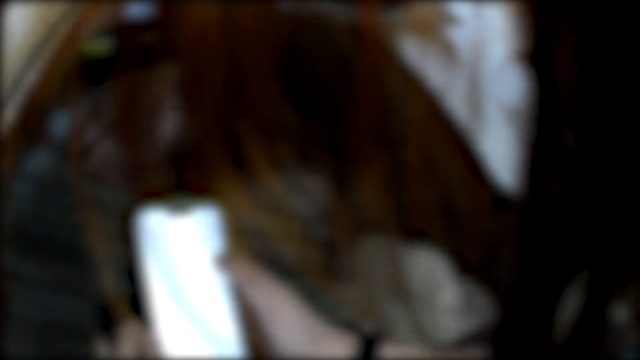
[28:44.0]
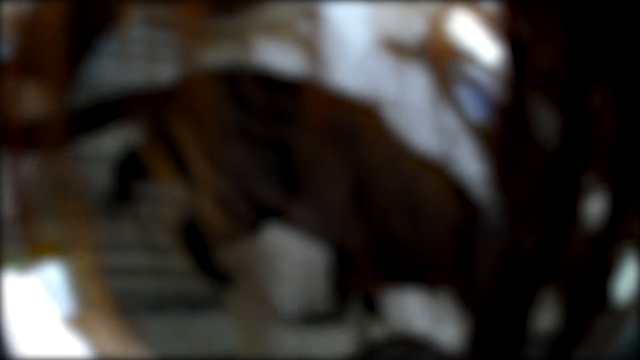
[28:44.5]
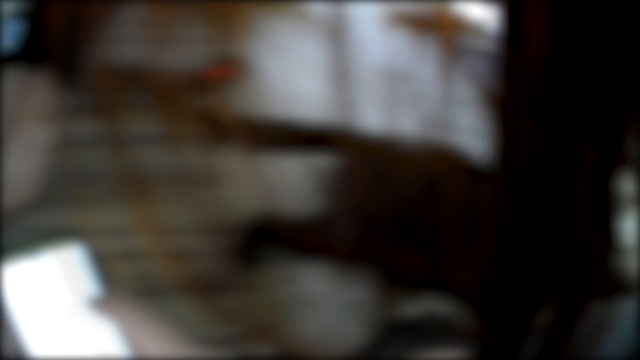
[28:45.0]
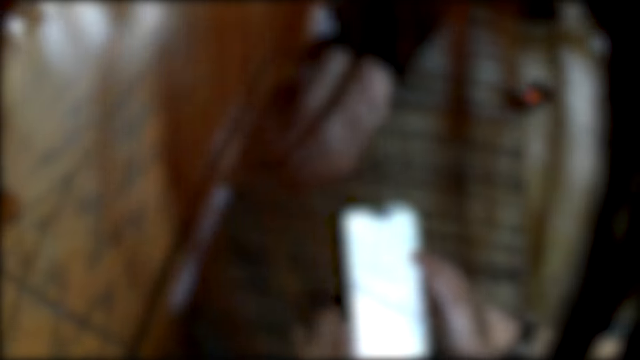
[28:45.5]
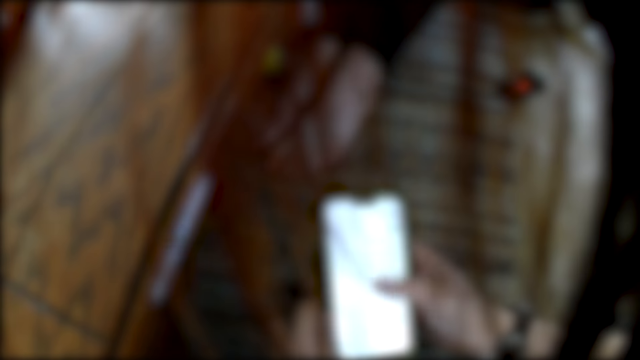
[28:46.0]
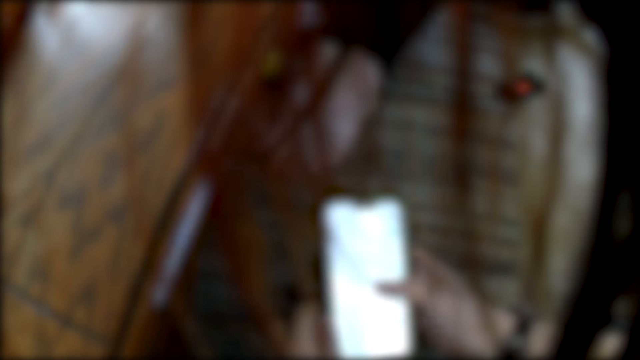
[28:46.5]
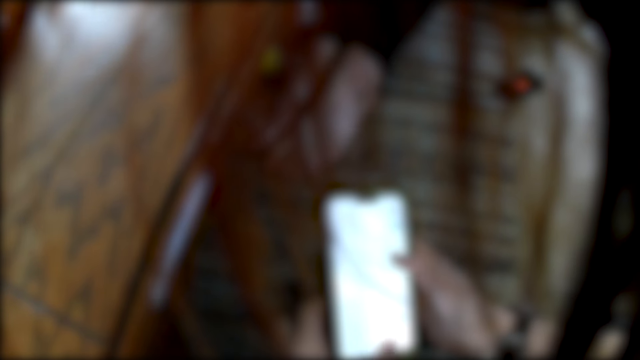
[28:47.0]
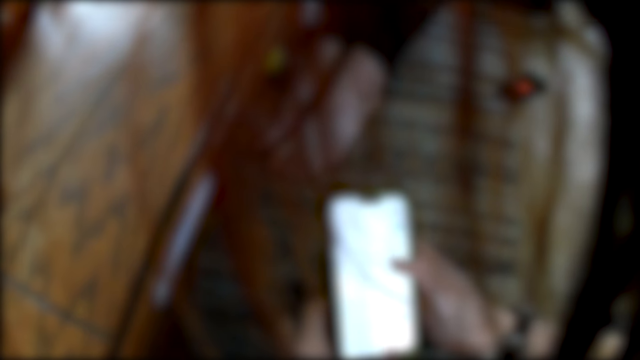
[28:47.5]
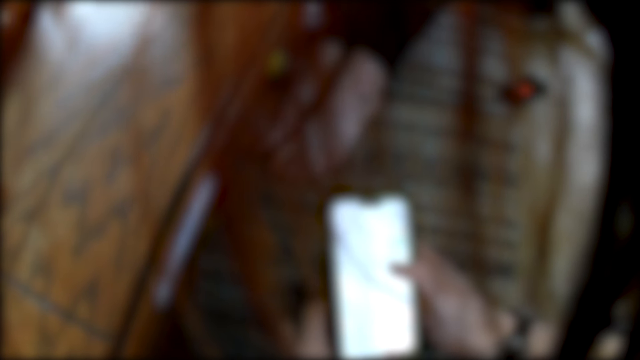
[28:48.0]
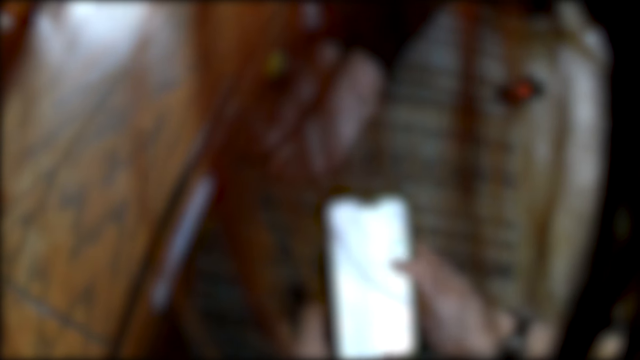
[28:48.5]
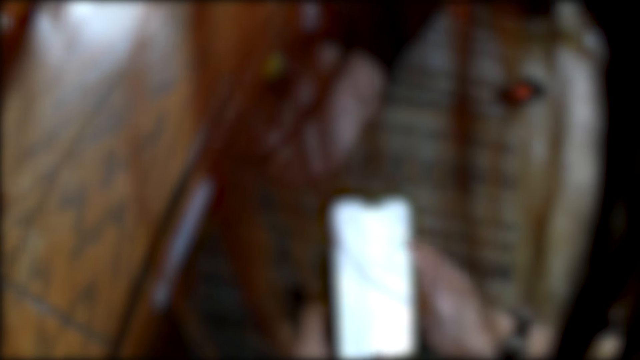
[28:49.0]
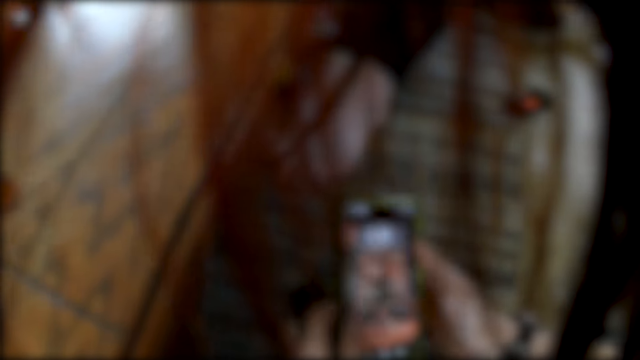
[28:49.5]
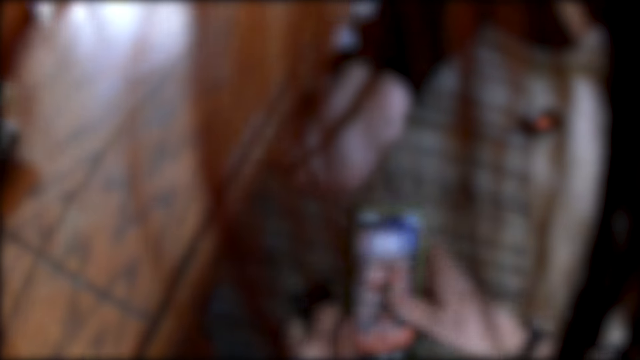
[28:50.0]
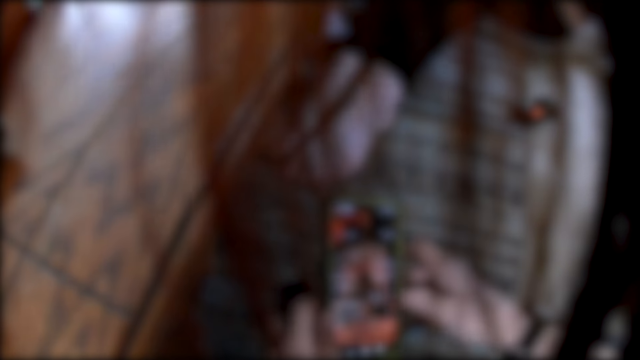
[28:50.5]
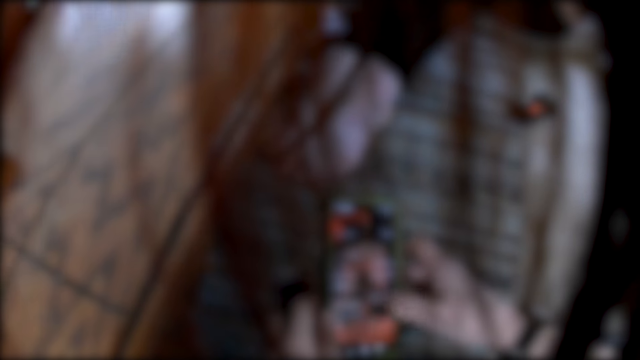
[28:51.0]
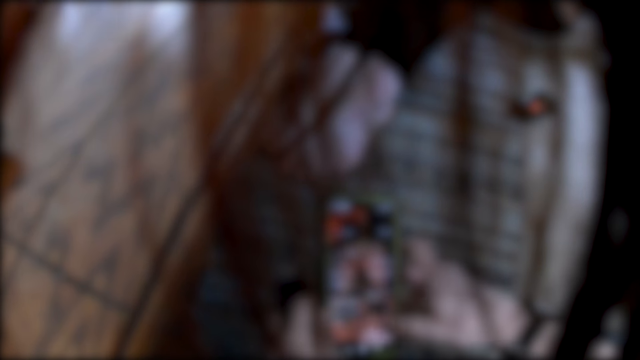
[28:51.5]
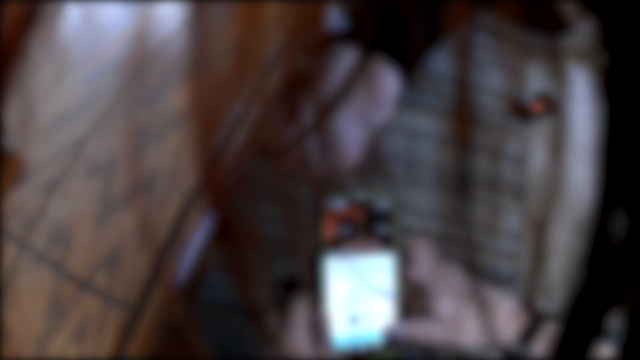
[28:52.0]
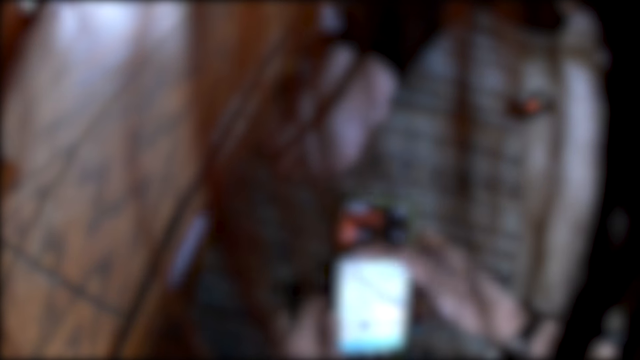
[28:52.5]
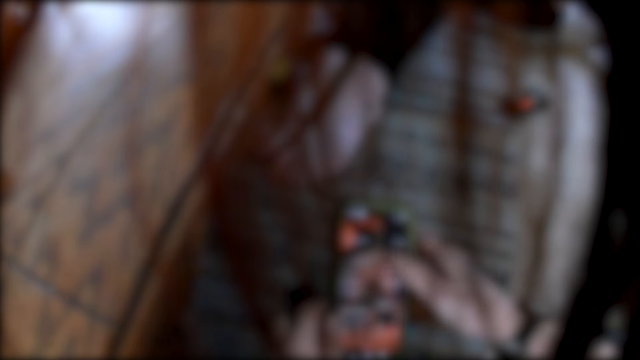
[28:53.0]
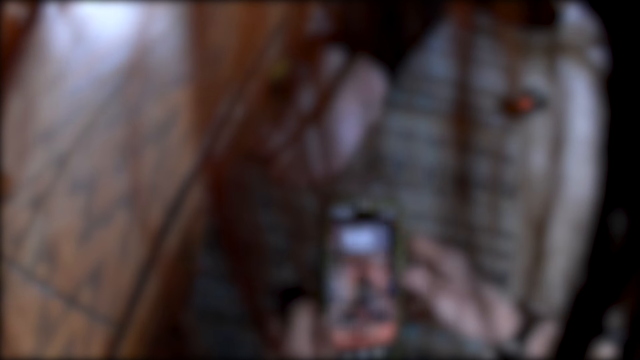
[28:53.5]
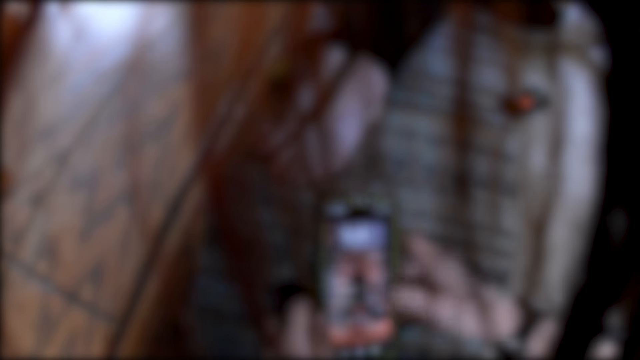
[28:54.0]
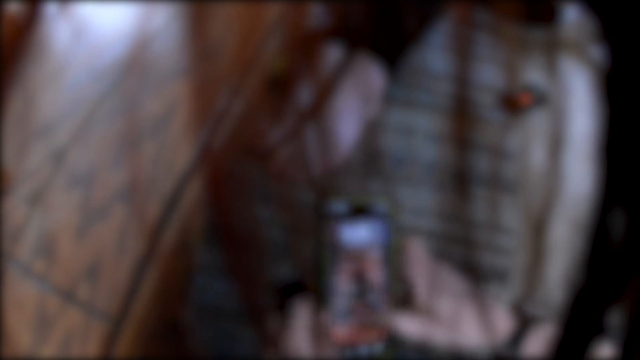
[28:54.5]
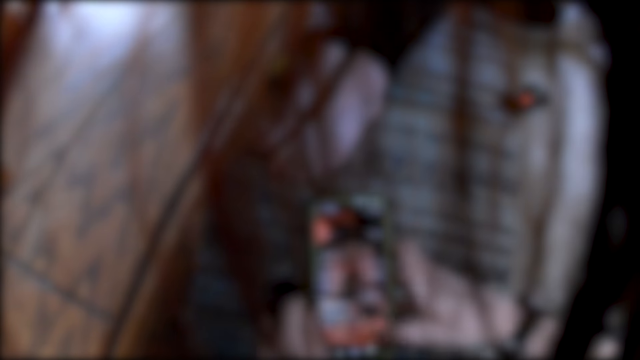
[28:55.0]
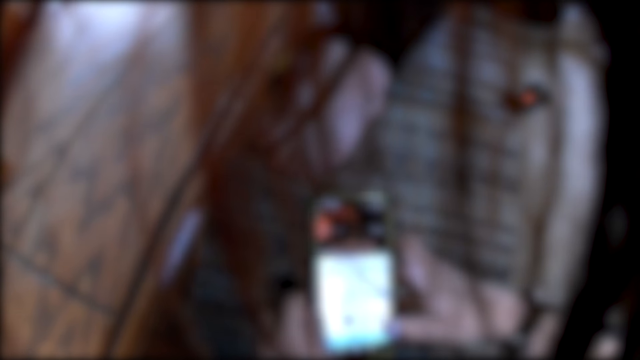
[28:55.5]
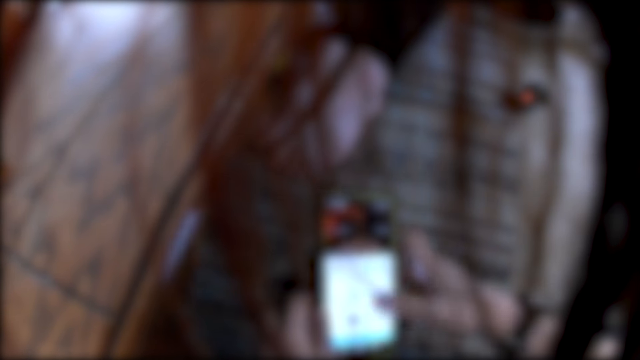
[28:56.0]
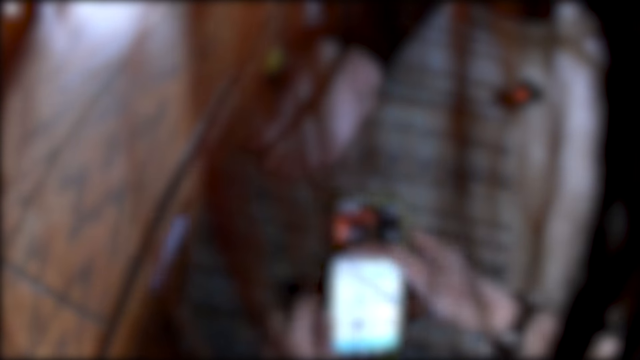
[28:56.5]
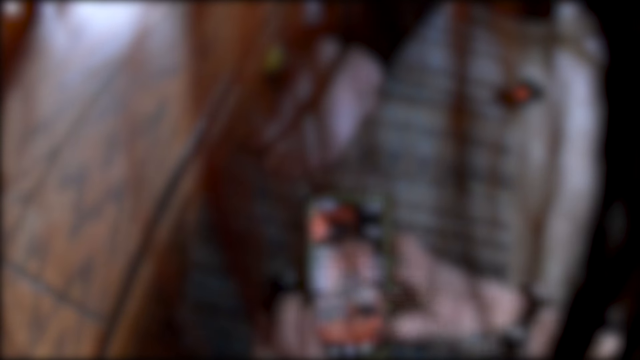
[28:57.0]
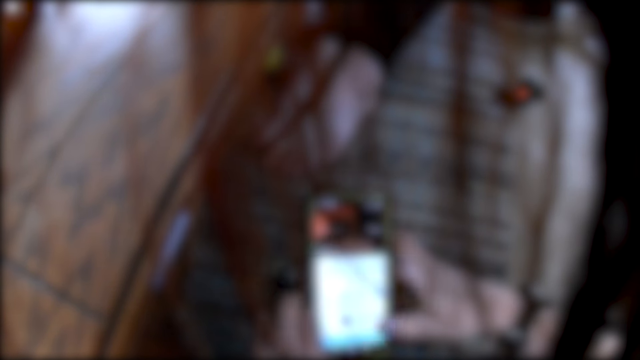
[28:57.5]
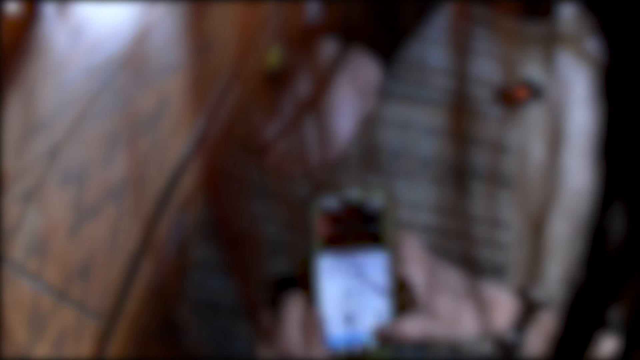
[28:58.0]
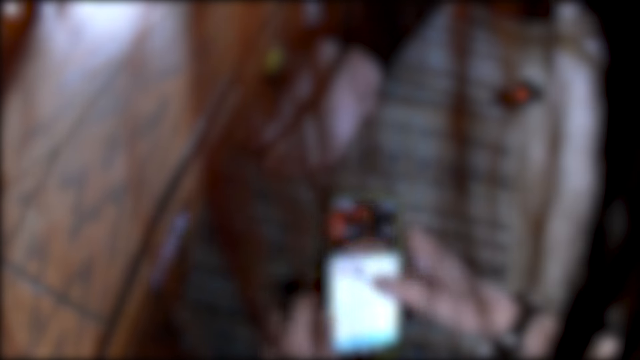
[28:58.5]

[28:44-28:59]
The camera wearer looks around. They stare at the phone. They scroll the phone. They scroll the phone again.

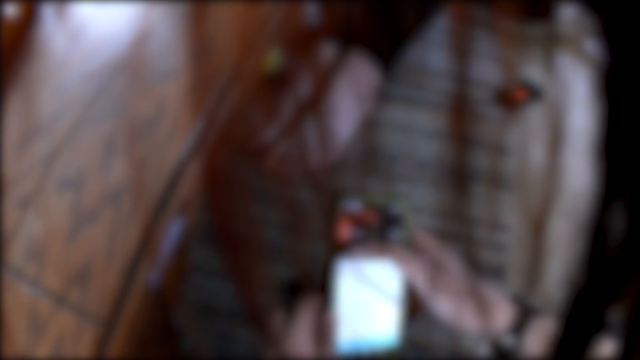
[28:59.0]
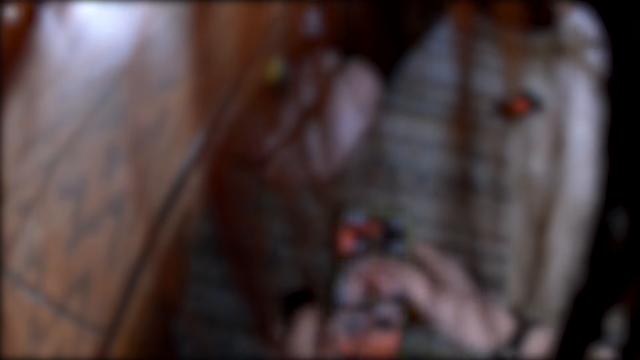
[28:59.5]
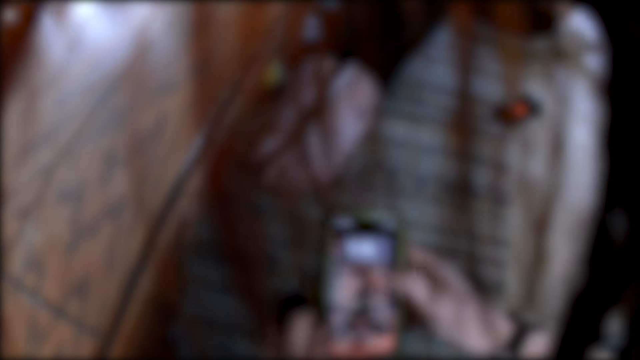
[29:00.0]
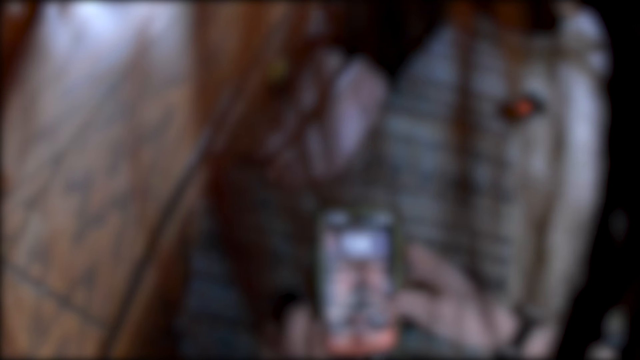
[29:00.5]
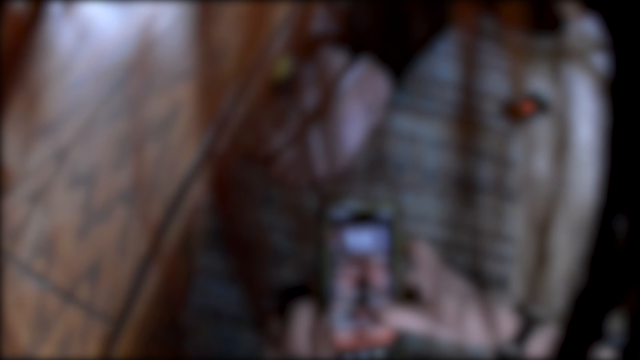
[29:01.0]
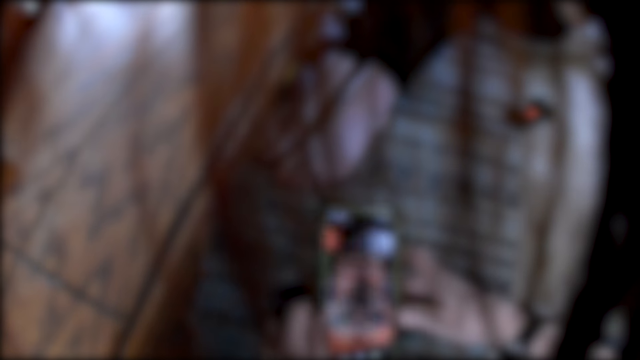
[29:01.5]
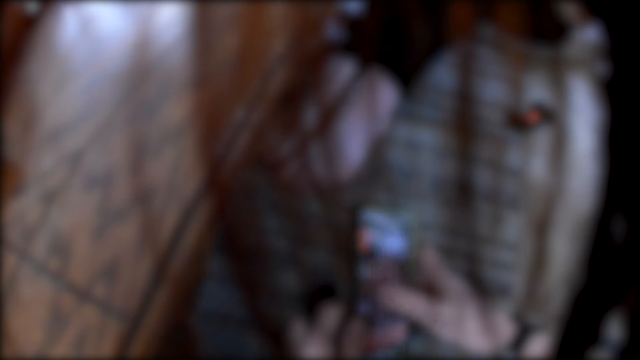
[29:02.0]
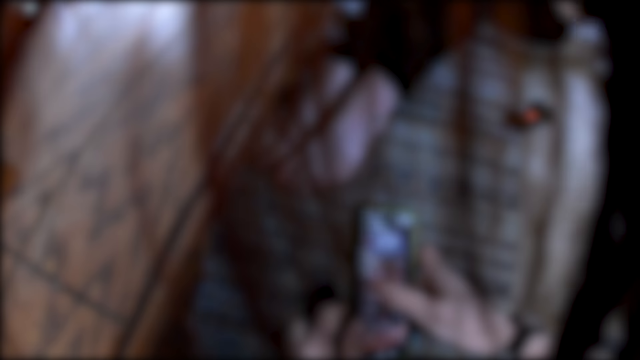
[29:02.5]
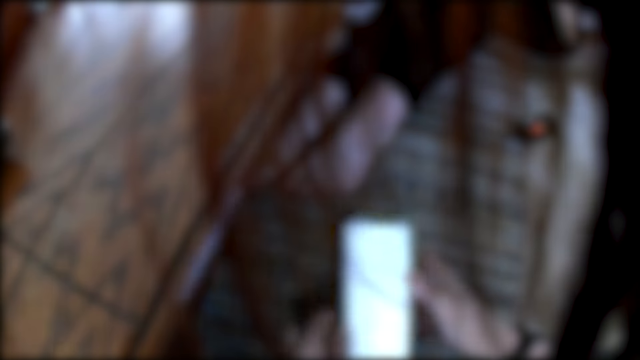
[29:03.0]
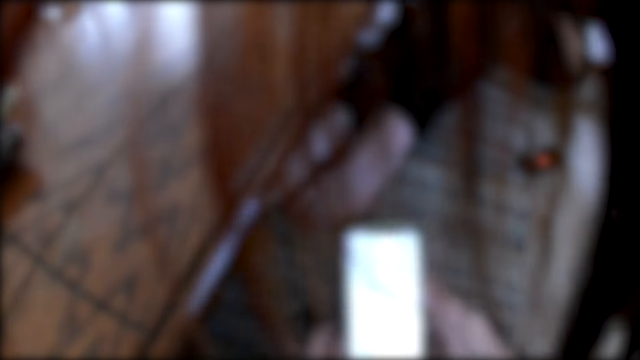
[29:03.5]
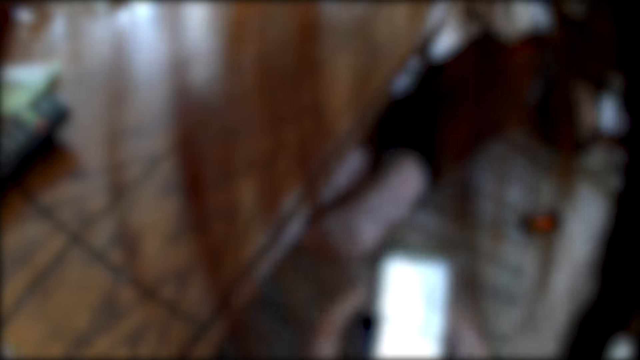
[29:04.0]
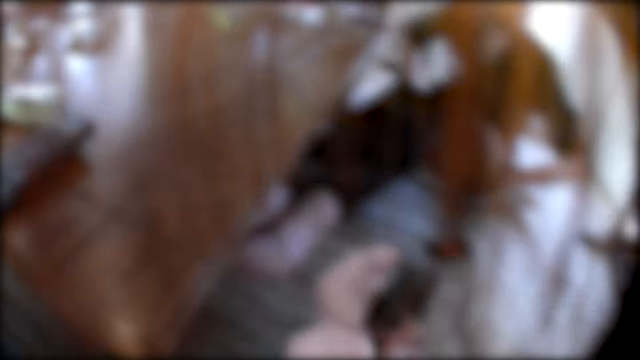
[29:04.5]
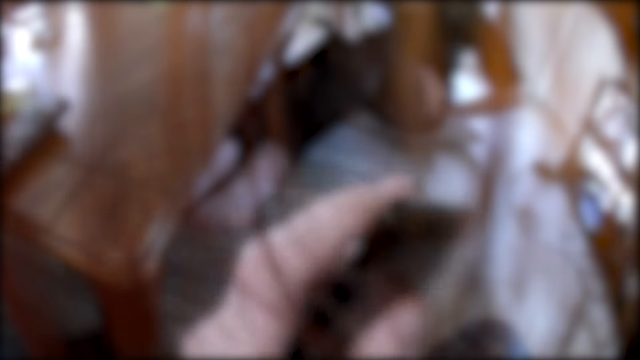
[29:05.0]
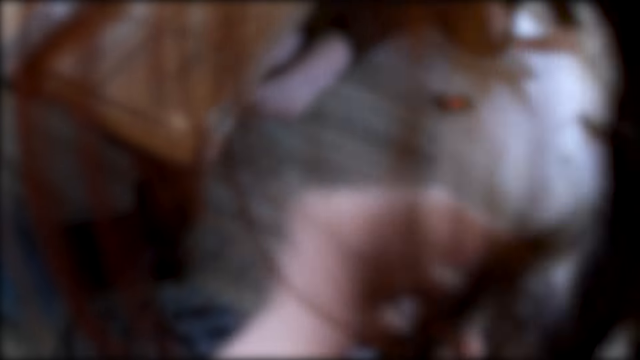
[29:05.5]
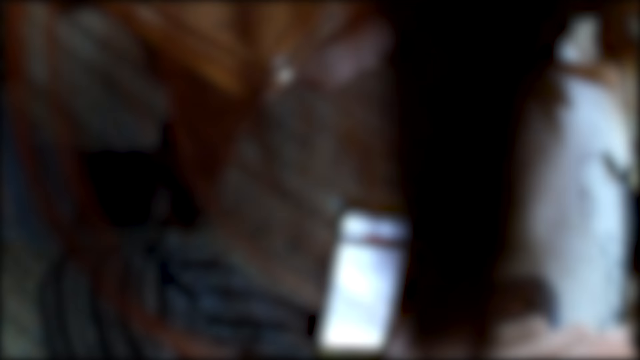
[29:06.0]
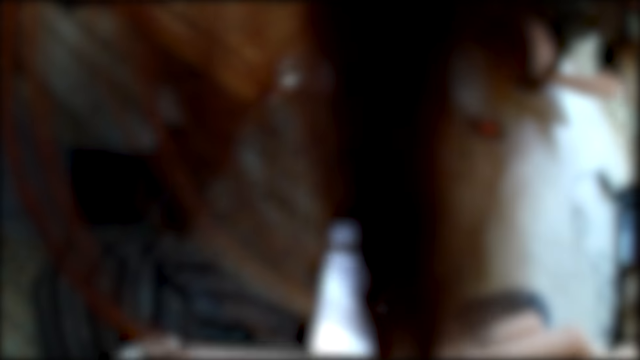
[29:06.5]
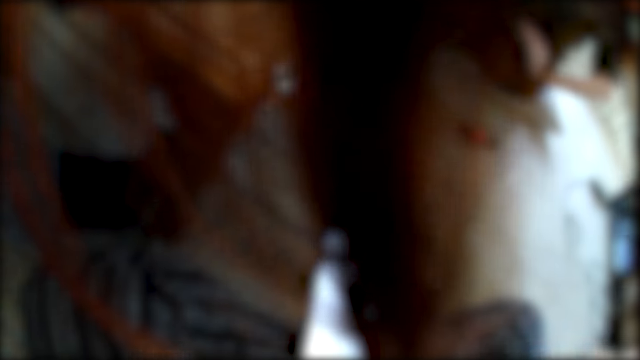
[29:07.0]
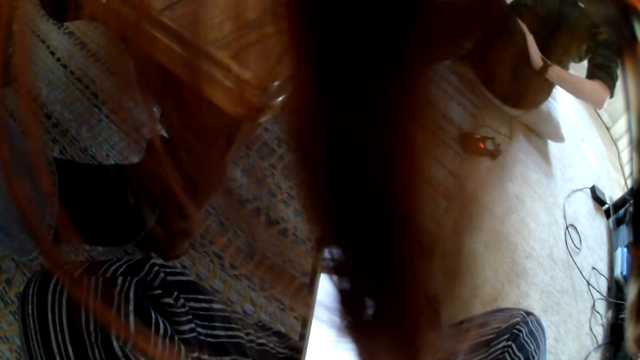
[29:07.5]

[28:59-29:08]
The camera wearer scrolls the phone. They lift up the phone.
